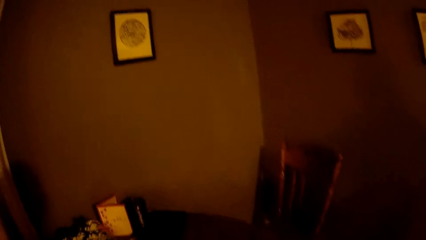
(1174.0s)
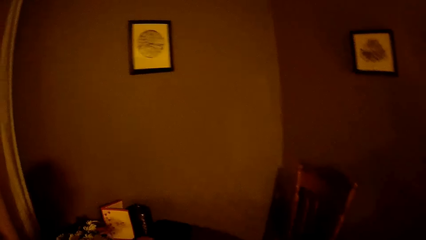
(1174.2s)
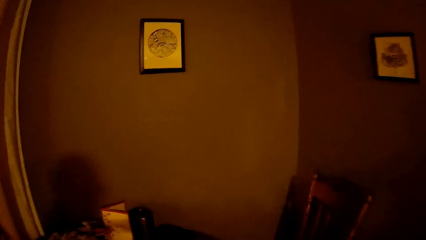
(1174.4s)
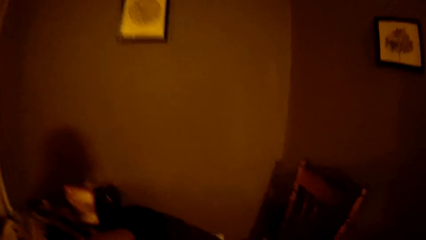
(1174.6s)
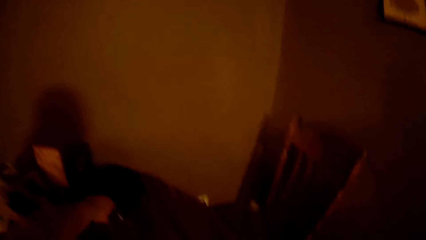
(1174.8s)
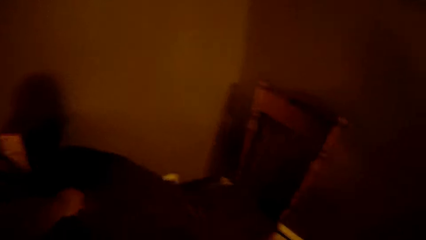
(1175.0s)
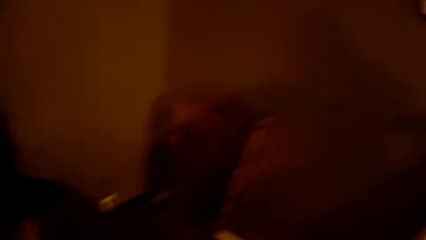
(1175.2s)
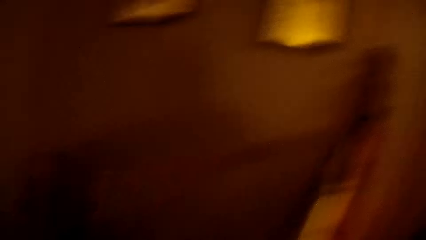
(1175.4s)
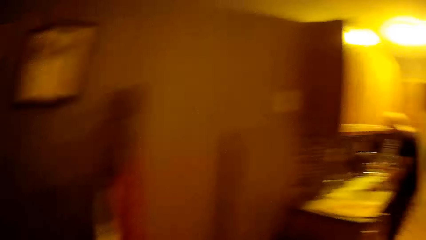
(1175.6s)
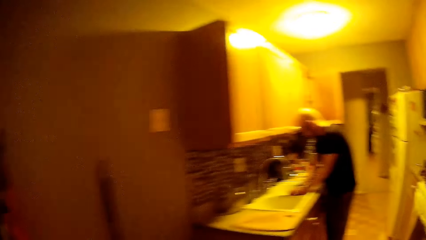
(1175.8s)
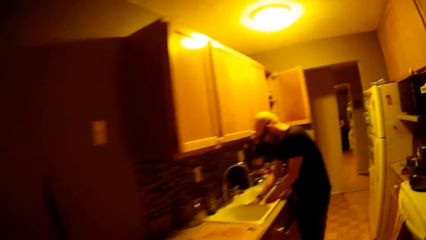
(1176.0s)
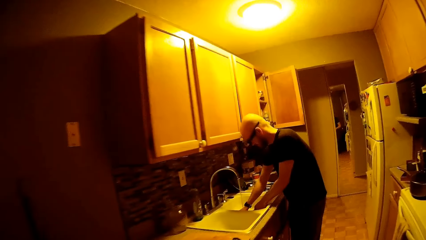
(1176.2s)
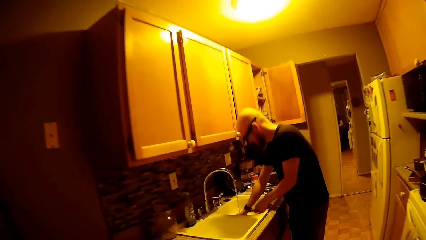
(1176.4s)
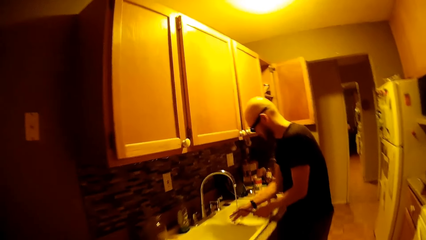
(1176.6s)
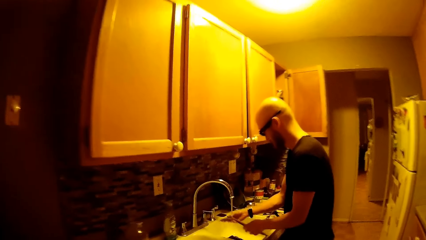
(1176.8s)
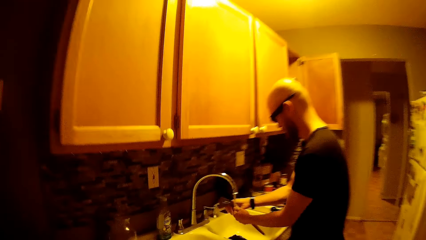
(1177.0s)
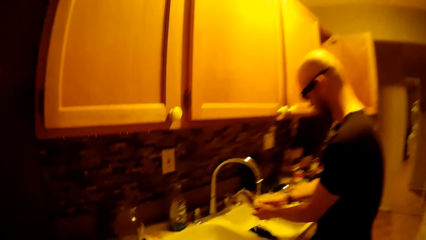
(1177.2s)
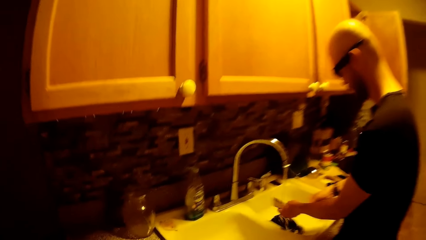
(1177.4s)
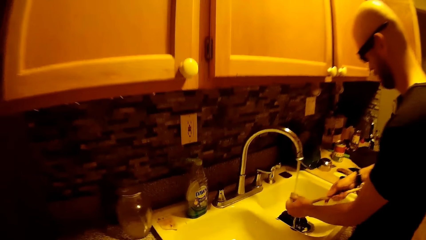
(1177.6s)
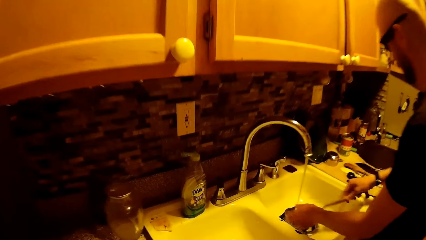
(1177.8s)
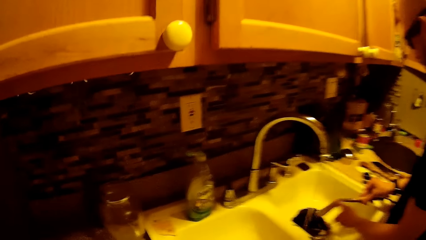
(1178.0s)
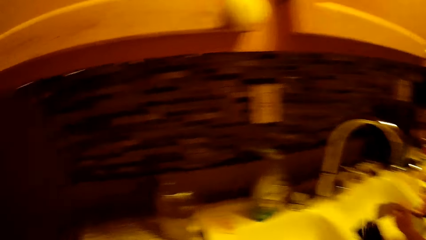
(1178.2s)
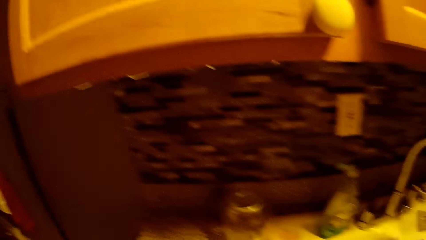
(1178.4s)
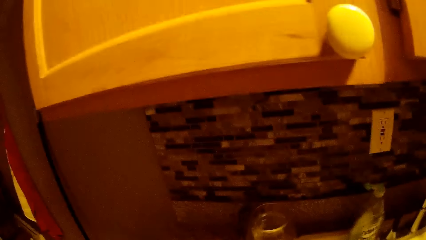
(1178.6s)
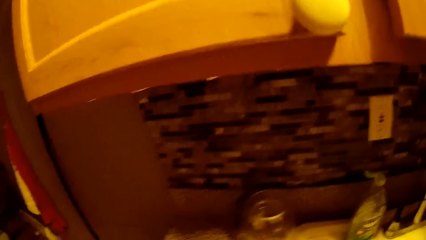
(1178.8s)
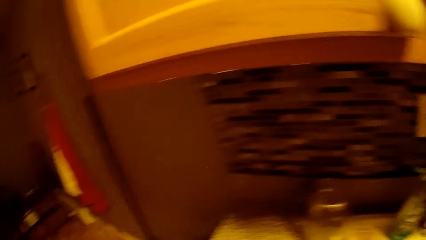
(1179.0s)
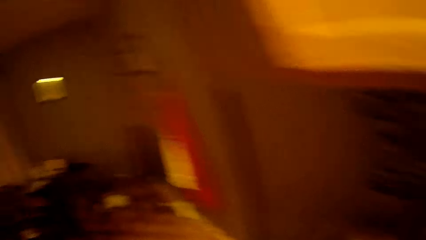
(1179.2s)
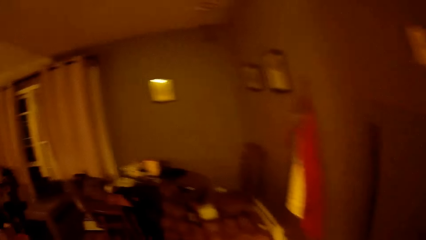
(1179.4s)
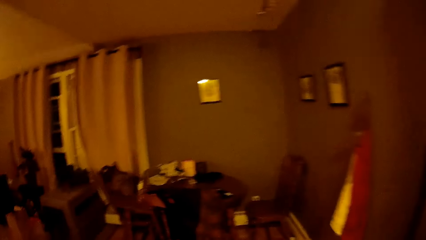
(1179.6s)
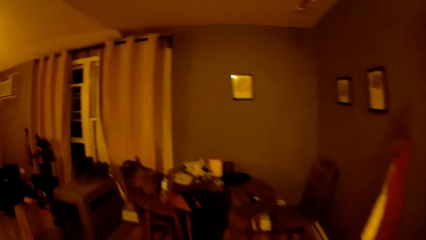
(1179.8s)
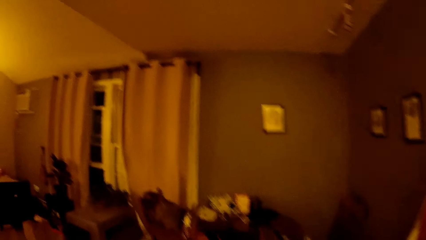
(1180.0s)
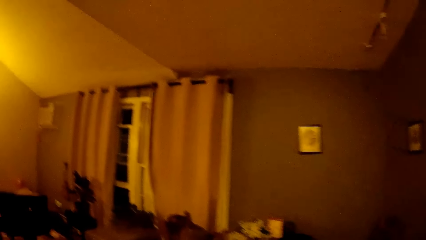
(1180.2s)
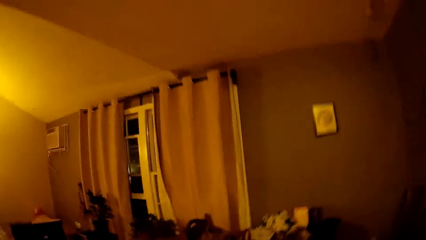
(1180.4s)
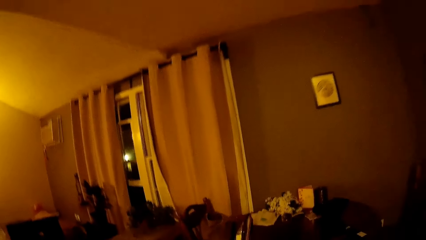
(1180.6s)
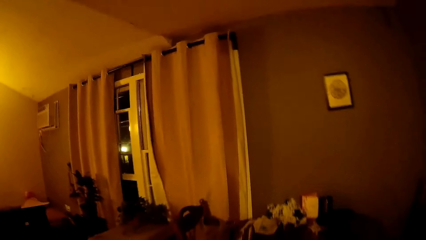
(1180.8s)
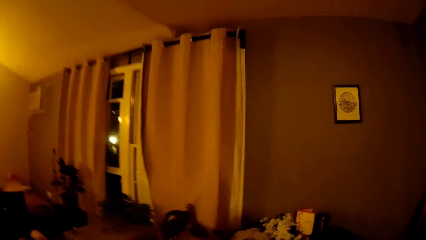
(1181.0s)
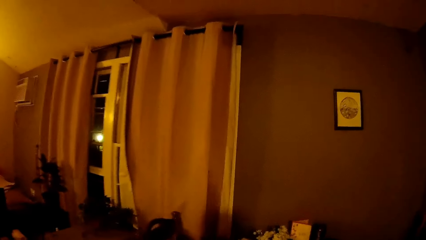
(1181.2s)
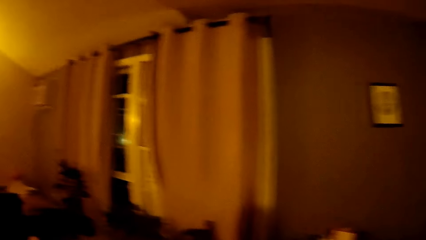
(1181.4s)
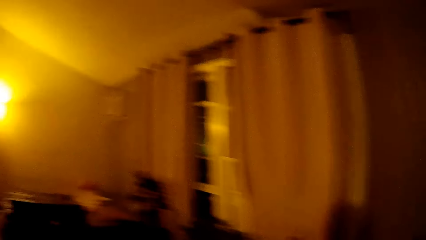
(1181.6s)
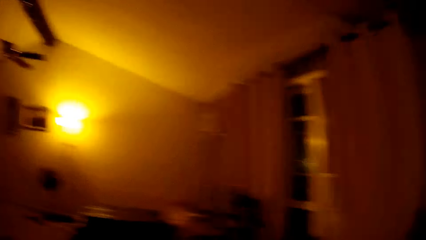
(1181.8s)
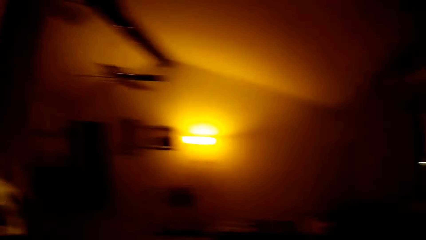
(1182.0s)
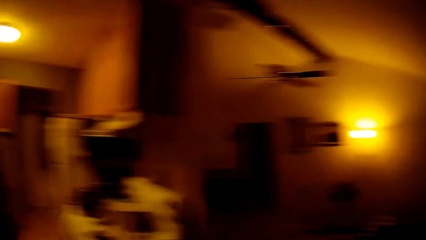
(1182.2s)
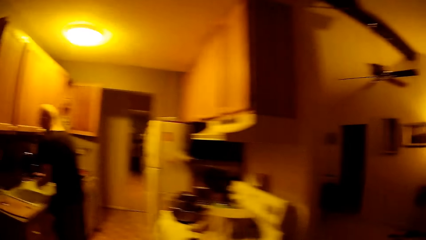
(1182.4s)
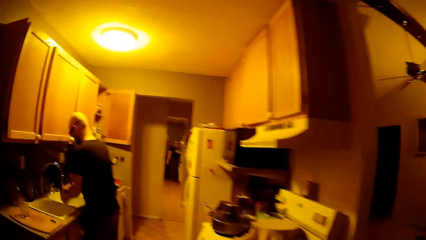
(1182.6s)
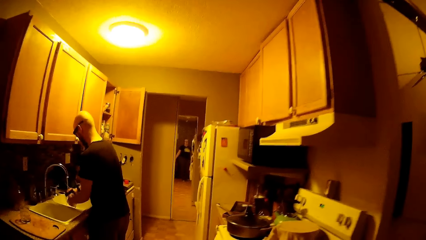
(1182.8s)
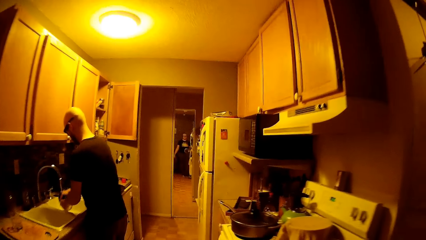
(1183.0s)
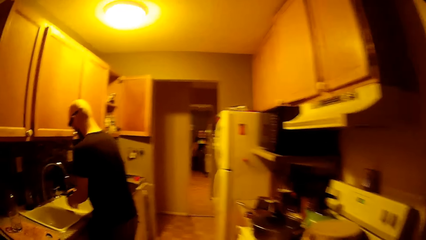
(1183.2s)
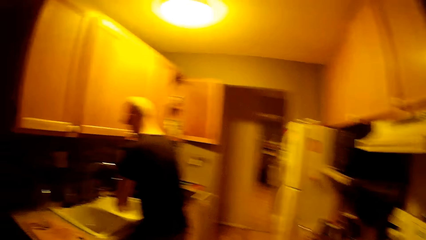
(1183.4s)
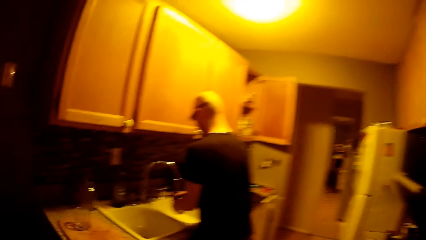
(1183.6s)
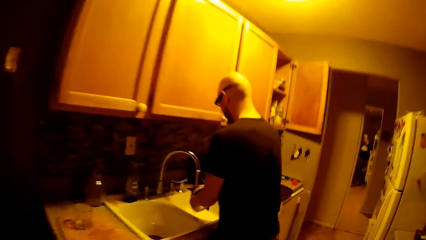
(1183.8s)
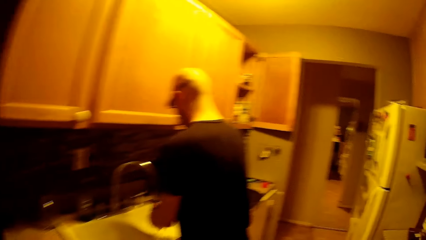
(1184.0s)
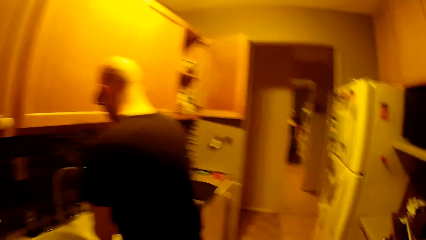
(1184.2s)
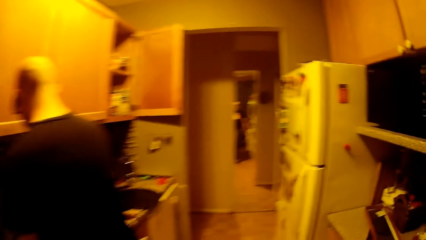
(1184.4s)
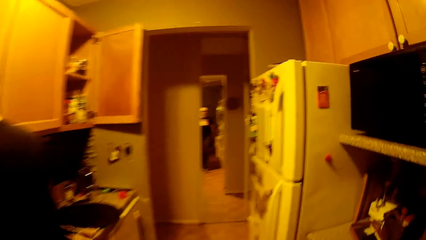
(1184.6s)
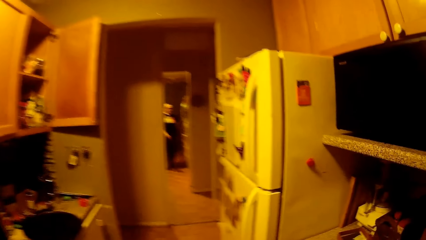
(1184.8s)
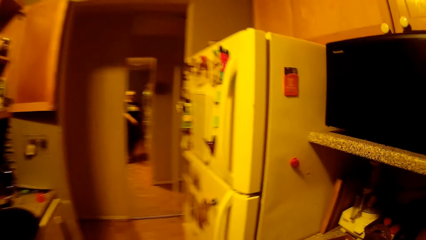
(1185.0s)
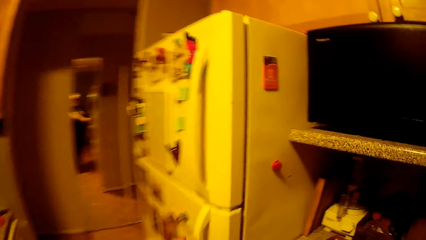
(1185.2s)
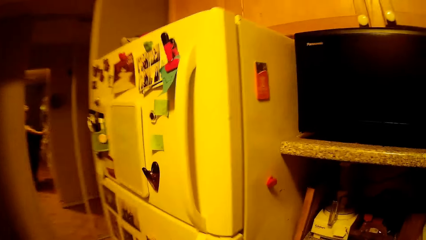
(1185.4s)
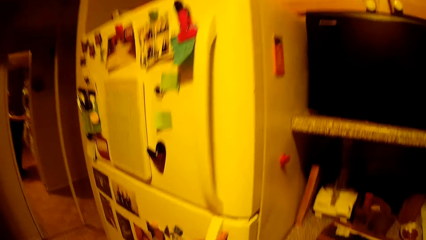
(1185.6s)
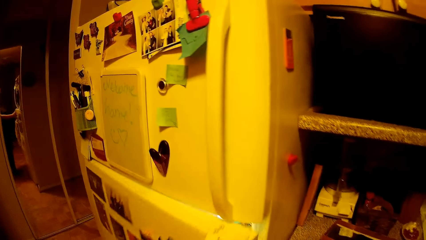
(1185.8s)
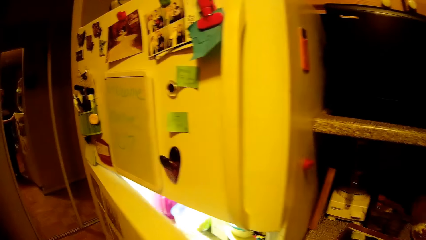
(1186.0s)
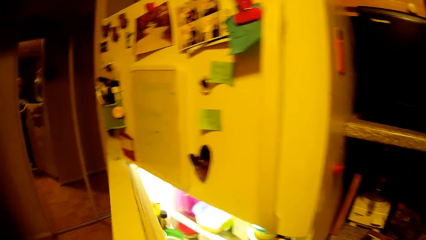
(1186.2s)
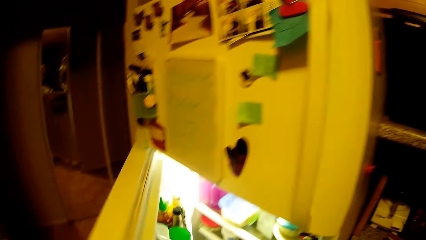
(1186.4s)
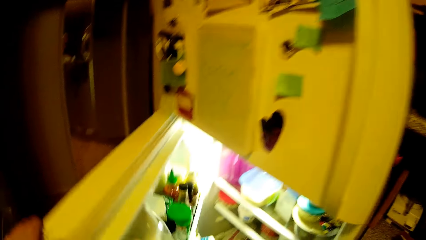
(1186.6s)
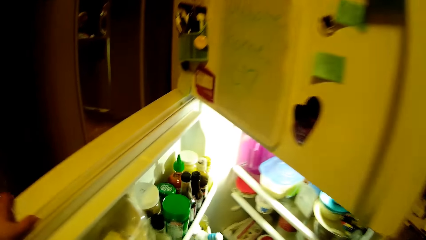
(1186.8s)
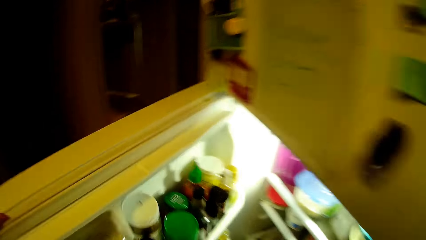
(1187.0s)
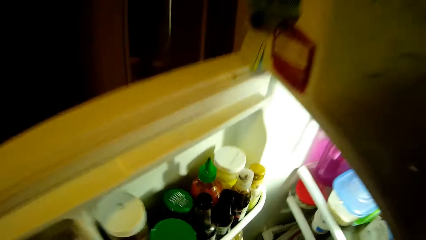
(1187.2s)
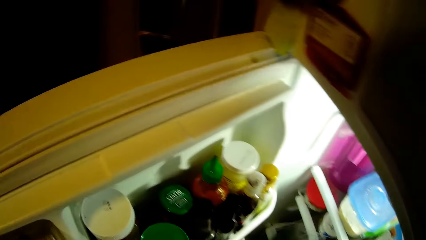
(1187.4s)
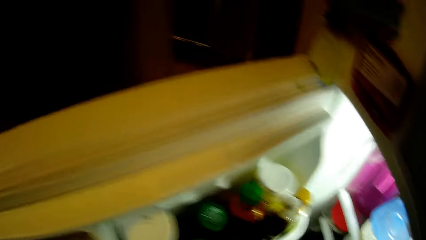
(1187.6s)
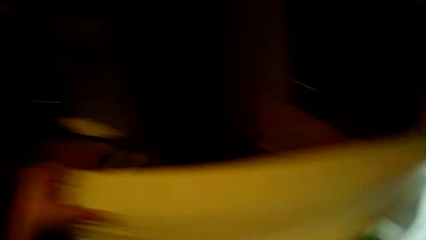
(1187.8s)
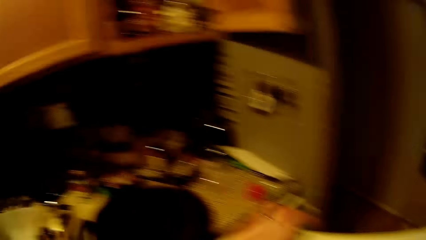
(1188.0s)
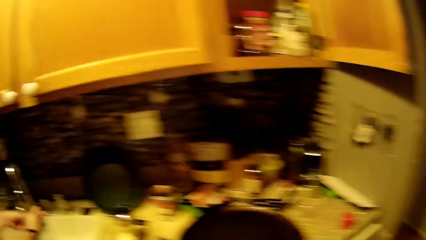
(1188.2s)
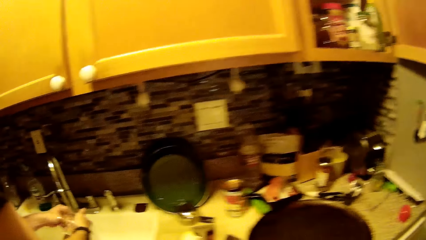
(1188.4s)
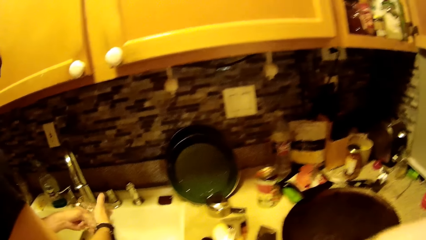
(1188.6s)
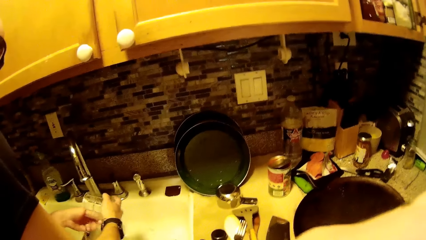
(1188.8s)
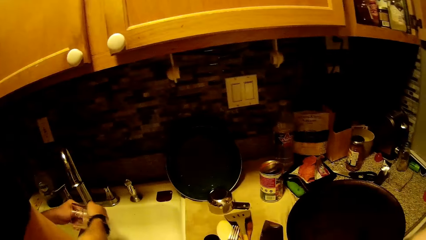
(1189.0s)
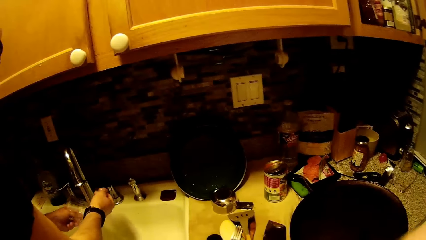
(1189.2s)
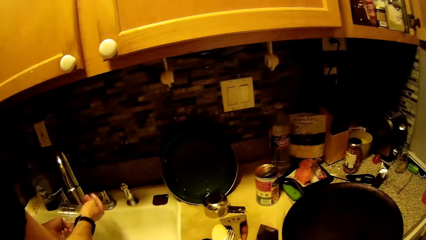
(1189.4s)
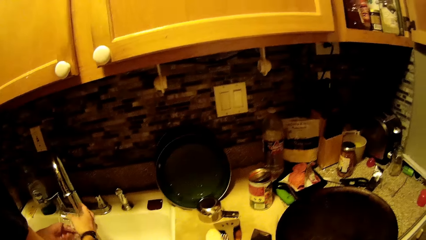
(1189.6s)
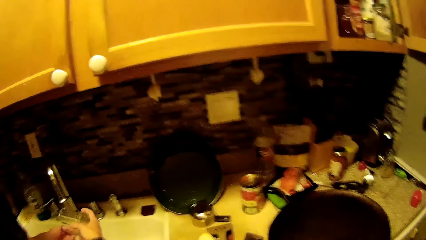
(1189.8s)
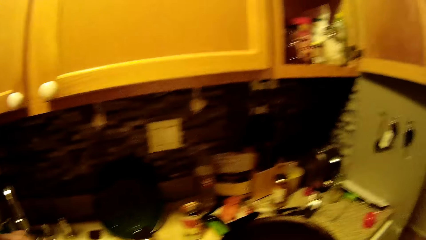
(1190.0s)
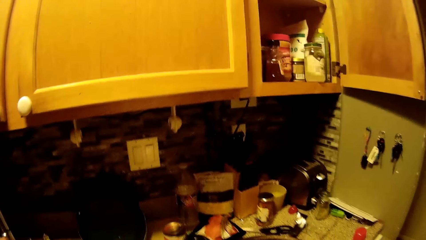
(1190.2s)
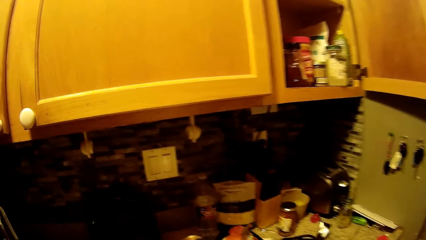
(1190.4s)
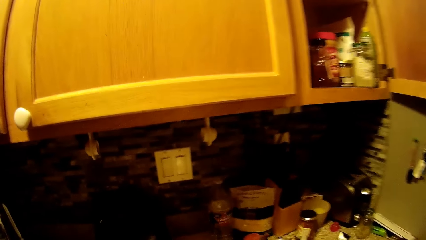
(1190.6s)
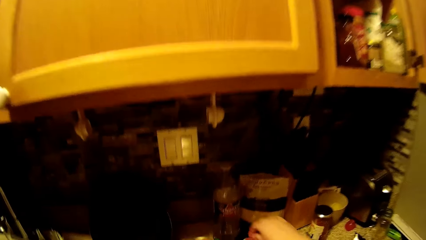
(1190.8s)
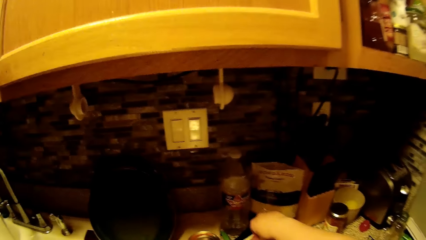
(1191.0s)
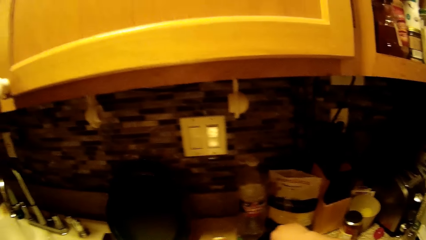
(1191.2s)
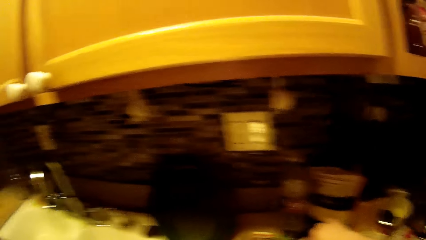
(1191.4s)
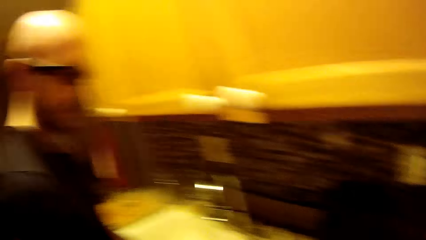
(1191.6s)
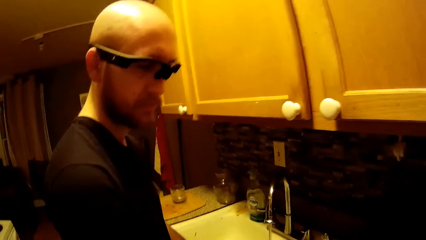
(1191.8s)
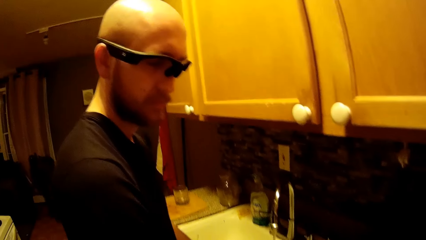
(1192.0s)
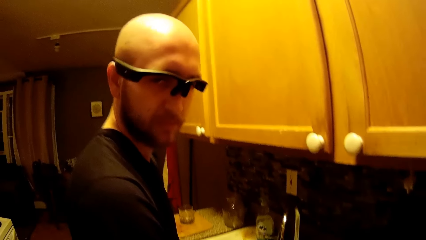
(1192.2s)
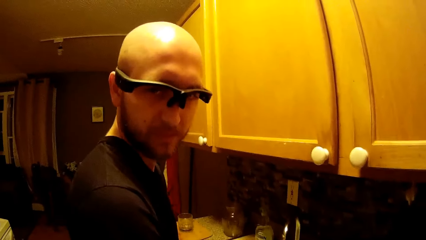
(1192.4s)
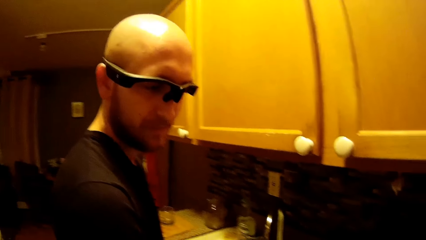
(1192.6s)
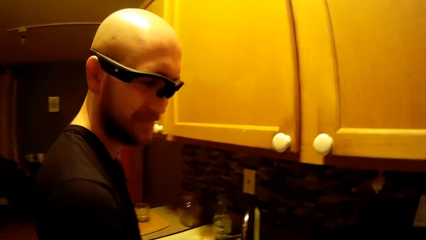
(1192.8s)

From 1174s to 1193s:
A man rinses the turner spoon. The camera wearer walks around the kitchen. She opens the refrigerator with her left hand. She places something in the refrigerator. The man rinses the glass. The man interacts with the camera wearer.
